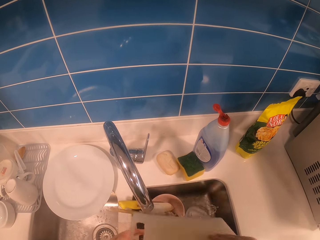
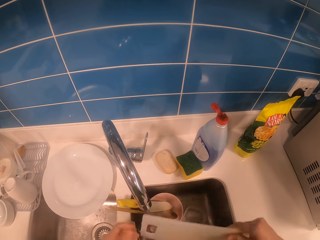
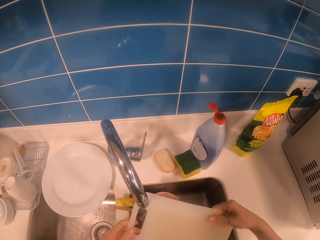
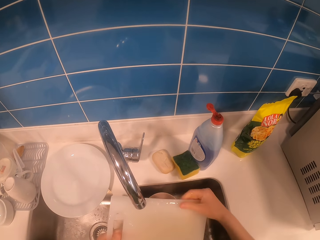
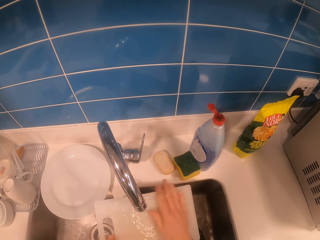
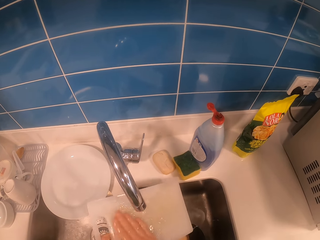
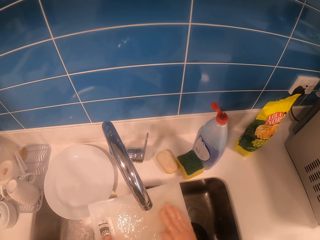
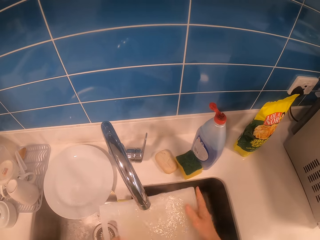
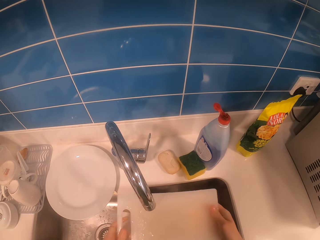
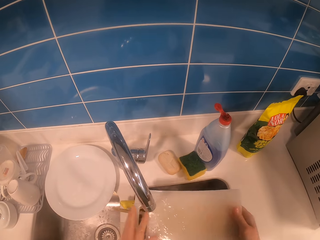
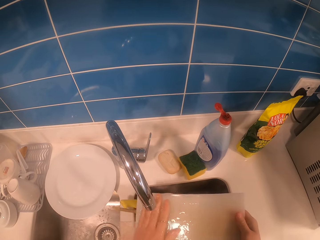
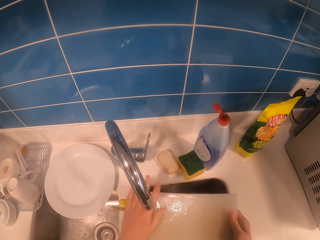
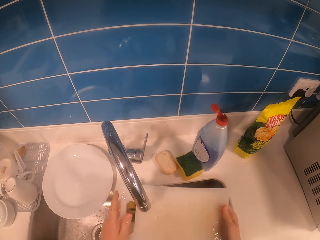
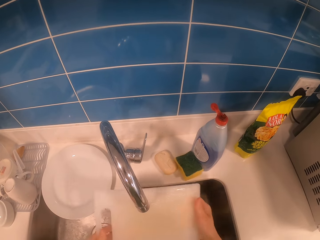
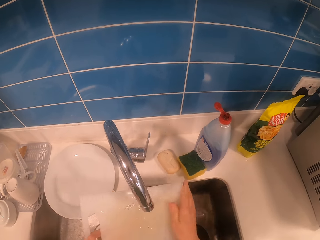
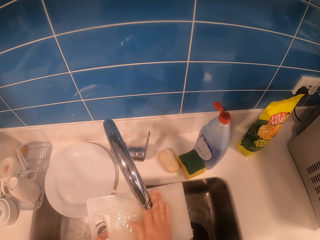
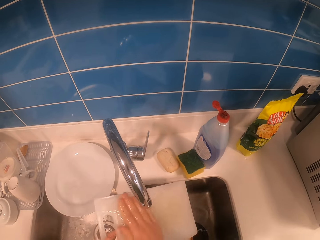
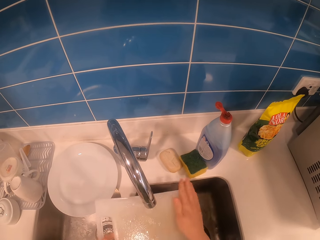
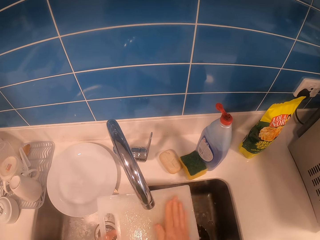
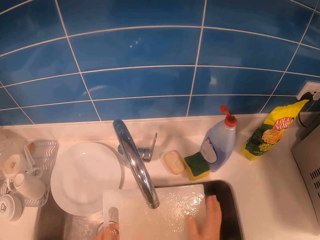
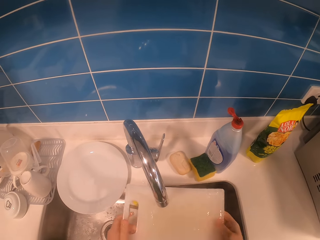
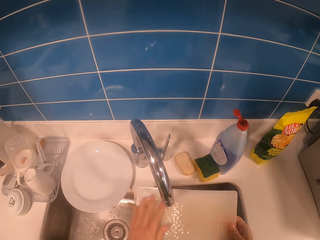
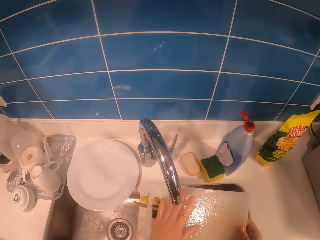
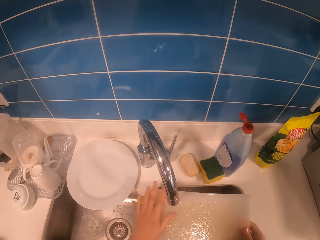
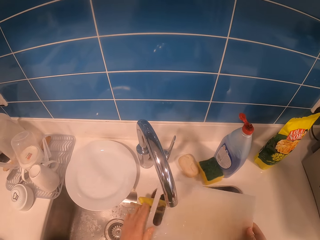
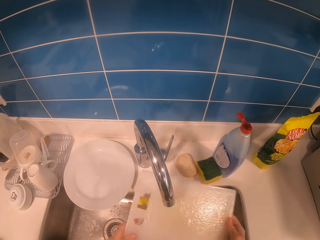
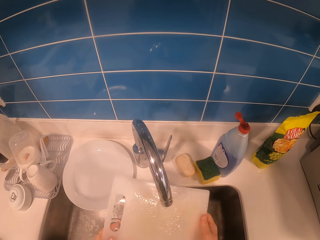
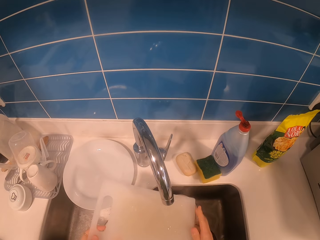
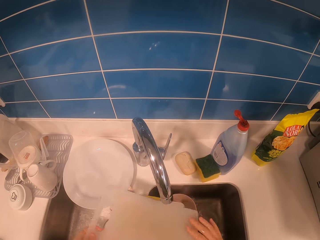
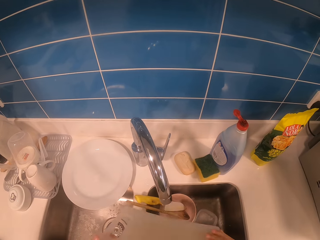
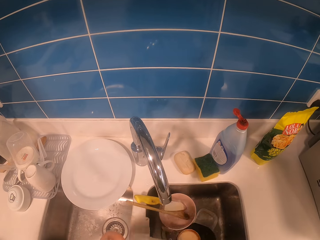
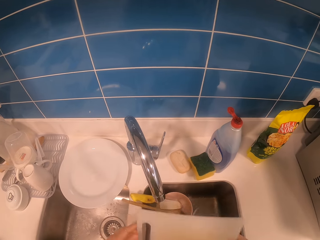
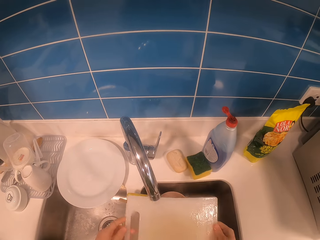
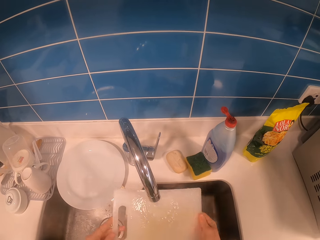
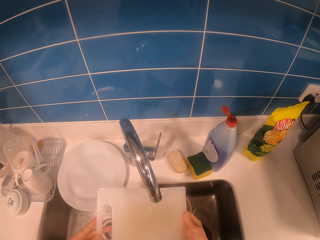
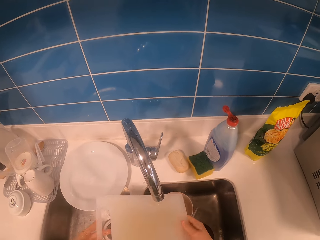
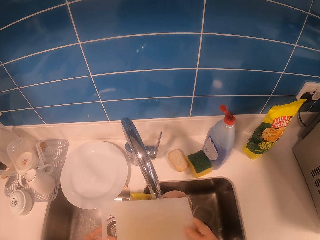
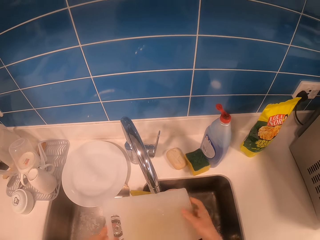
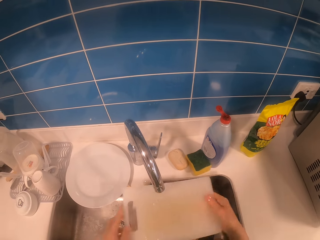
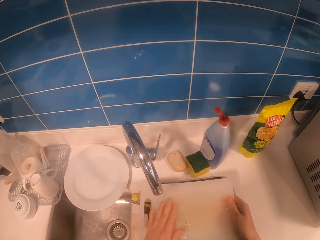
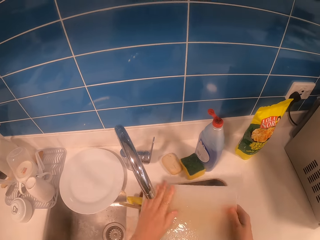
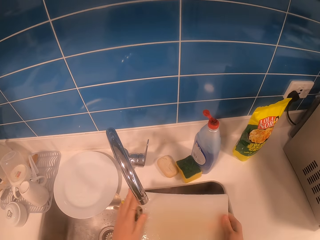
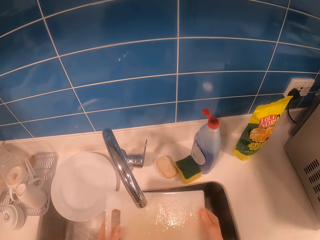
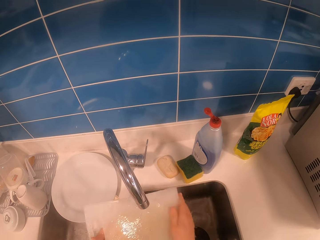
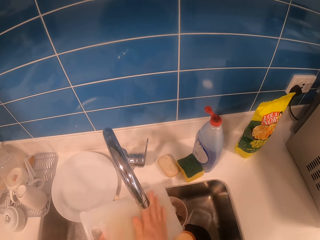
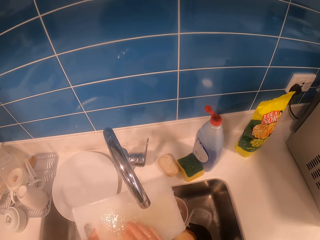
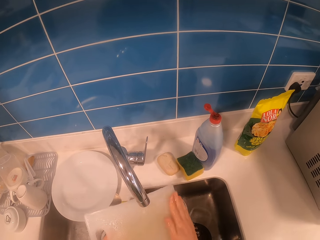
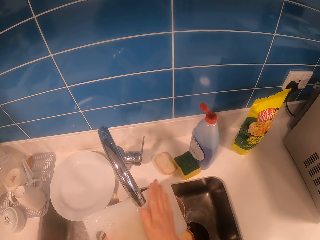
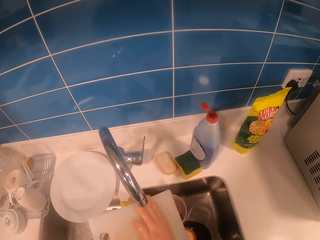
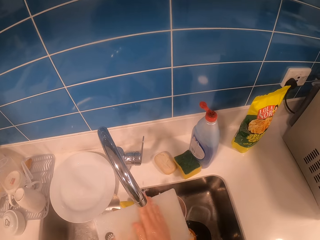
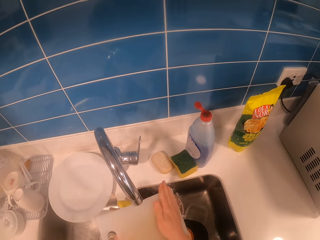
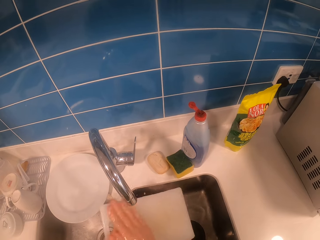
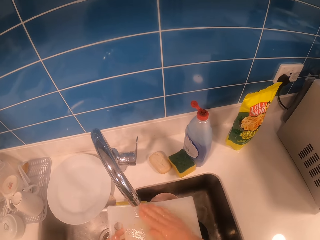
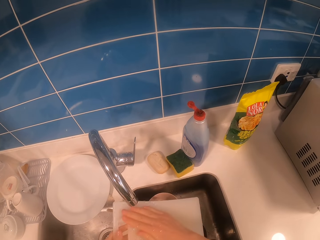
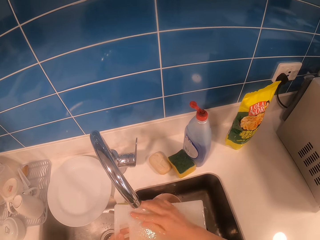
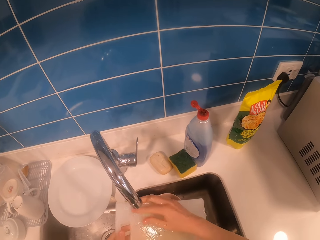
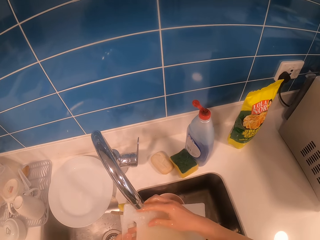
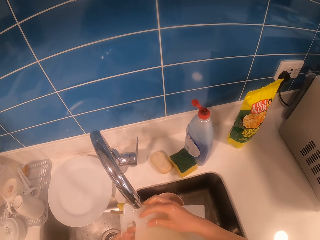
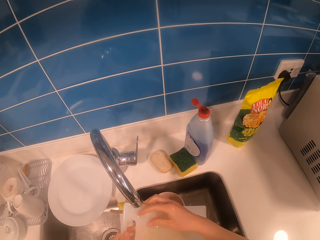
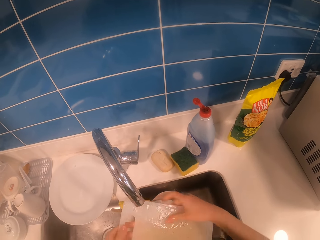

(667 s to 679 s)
The camera wearer flips a chopping board. They rinse the chopping board. They flip the chopping board in a sink. They rinse the chopping board with running water from a tap.

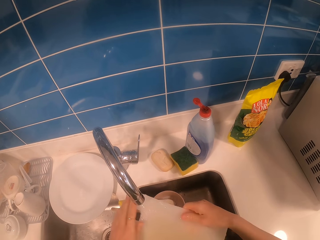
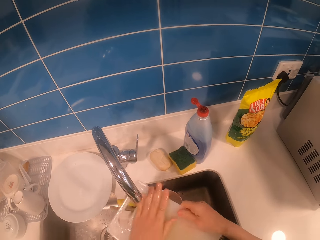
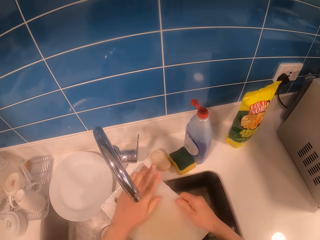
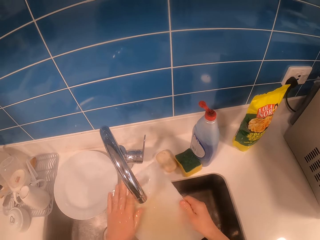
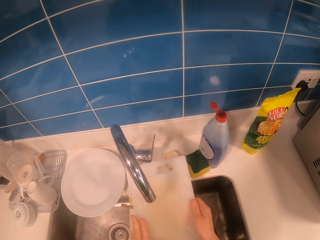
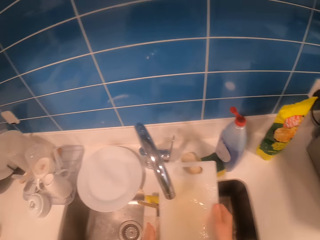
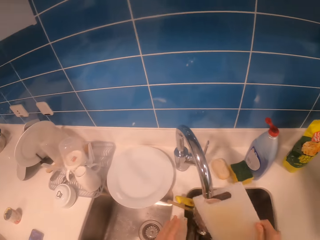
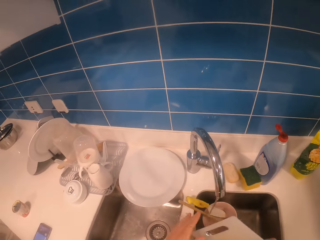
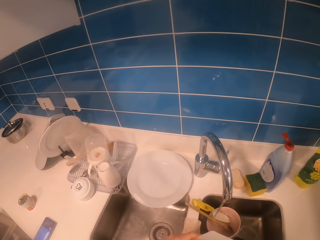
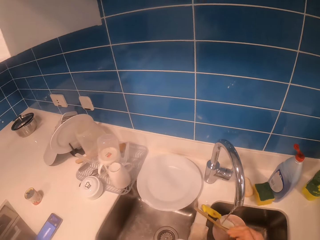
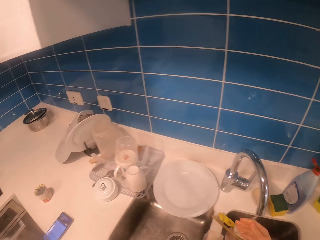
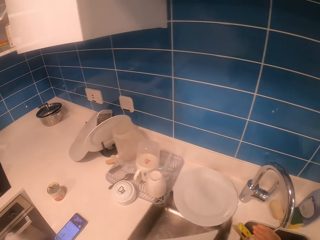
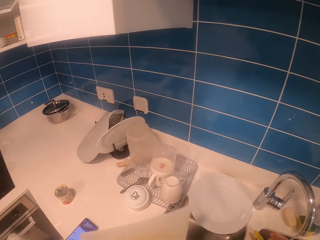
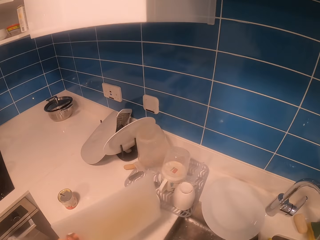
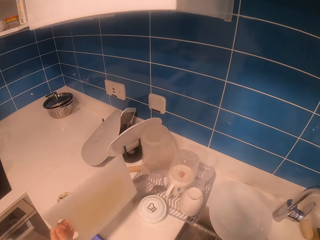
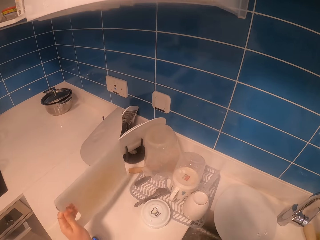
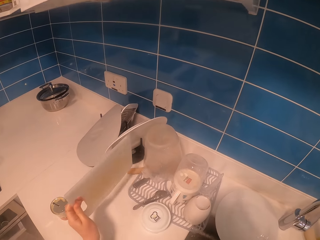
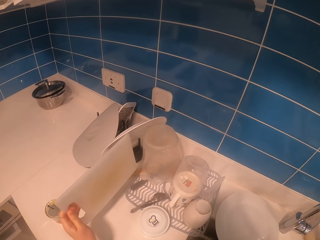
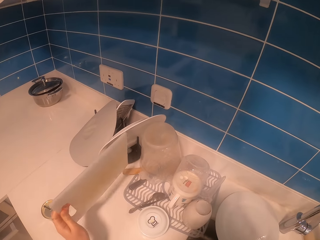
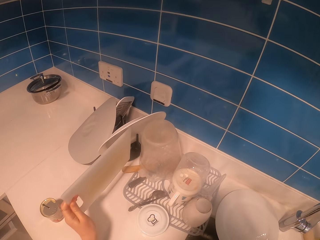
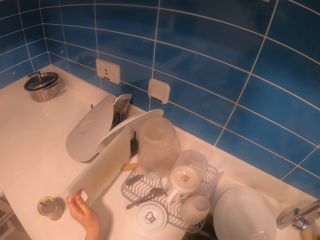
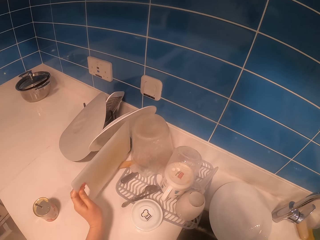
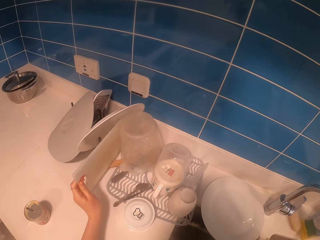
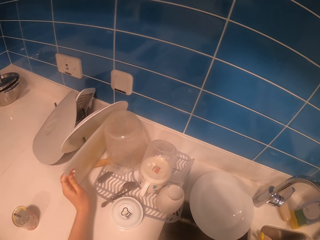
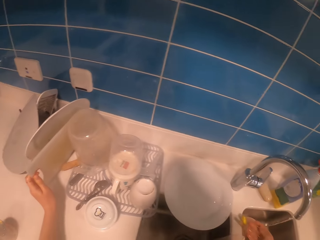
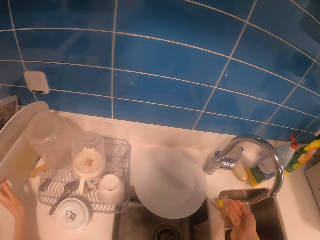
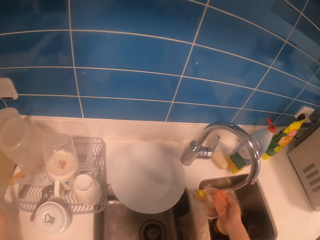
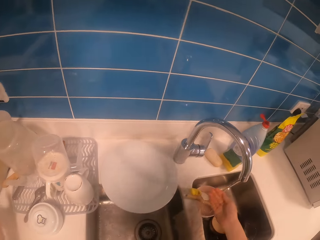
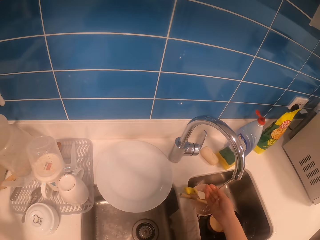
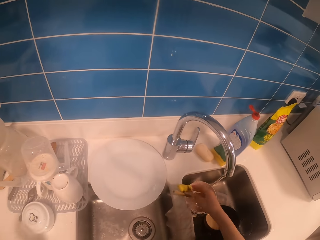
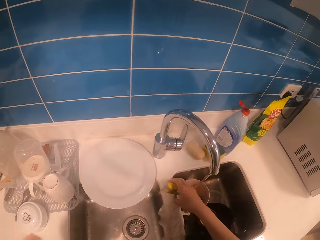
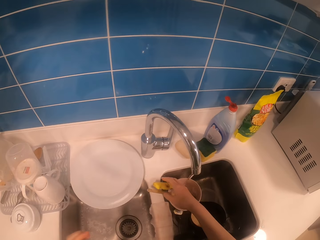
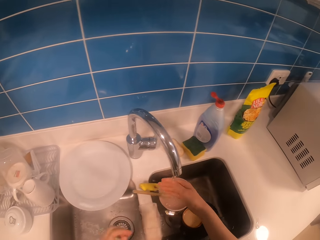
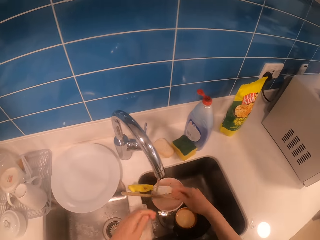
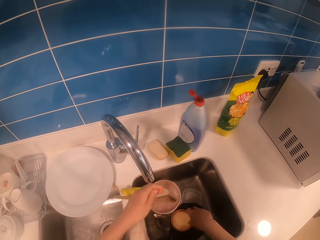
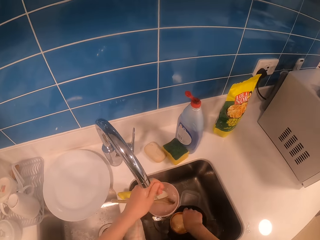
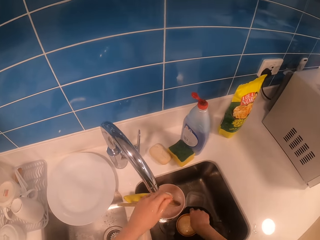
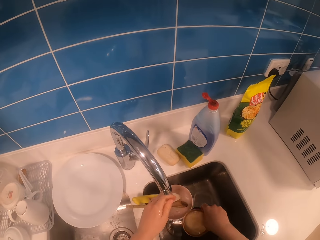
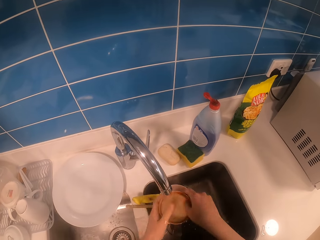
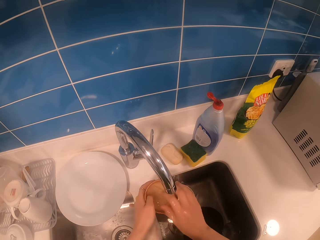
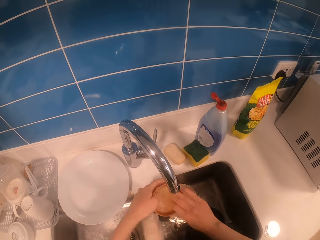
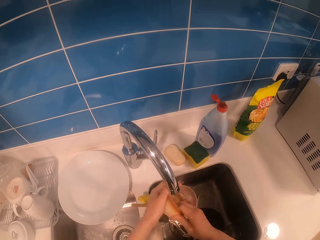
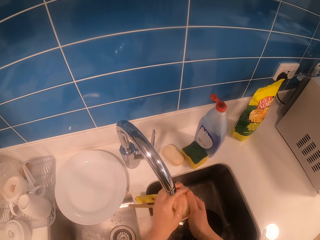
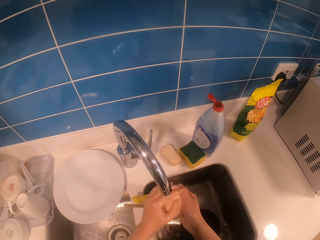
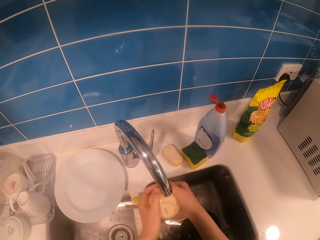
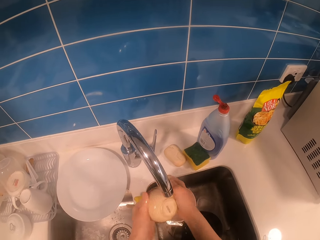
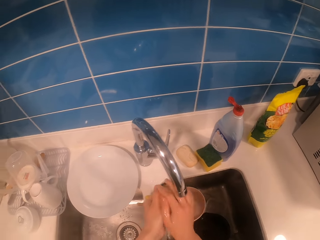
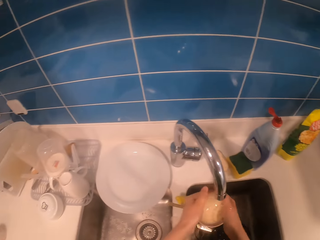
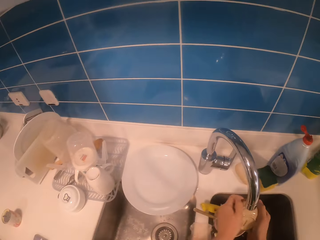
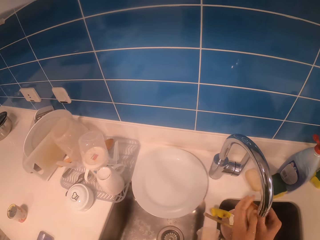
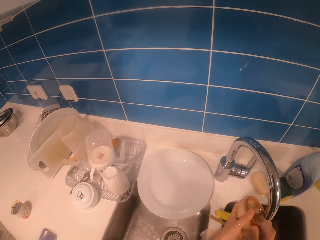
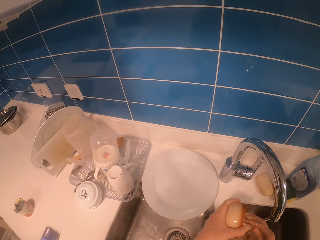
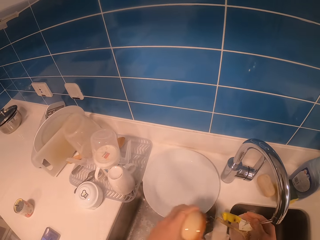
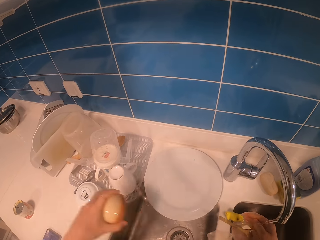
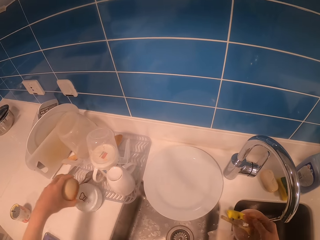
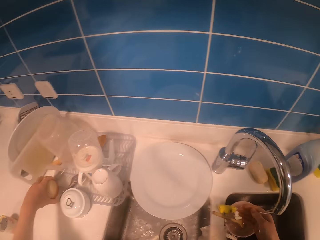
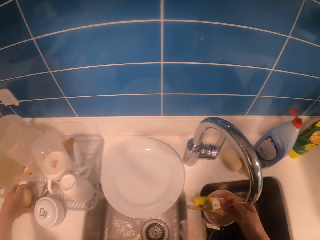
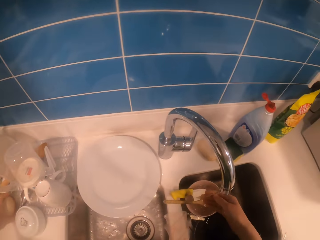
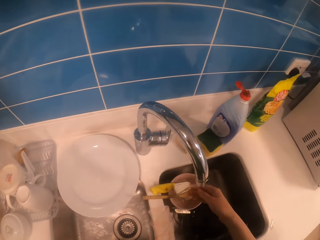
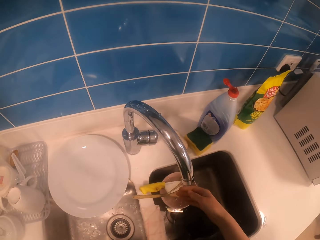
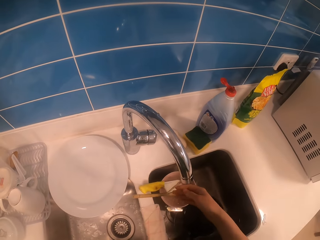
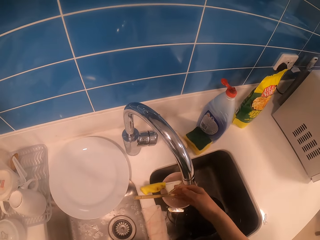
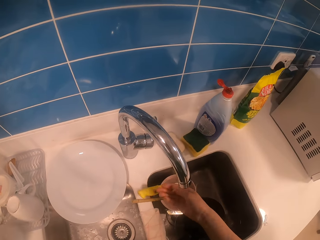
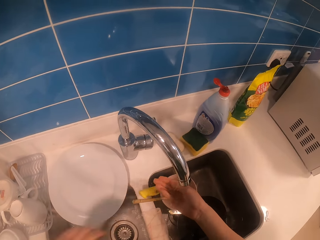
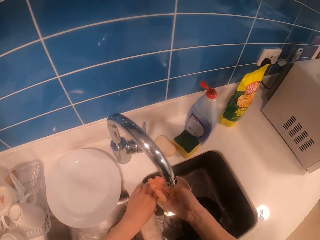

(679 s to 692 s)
The camera wearer looks around. She puts down a chopping board on the counter. She rinses her hands with running water from a tap. She rinses a bowl with running water from a tap. She looks around. She puts down the bowl on a utensils rack. She rinses her hands with running water from a tap.
